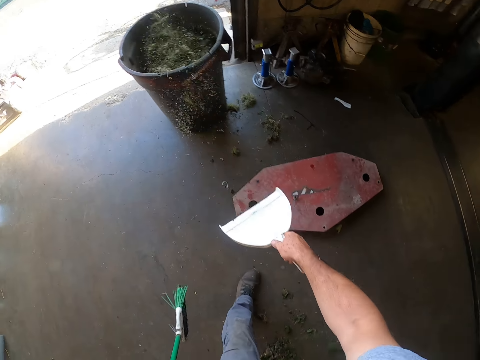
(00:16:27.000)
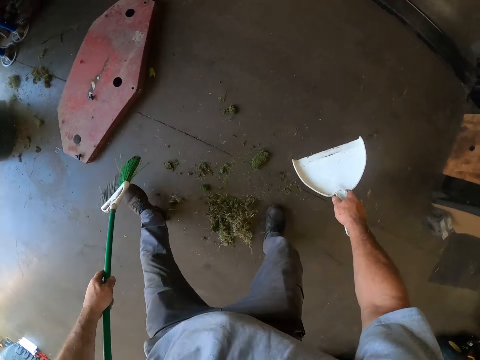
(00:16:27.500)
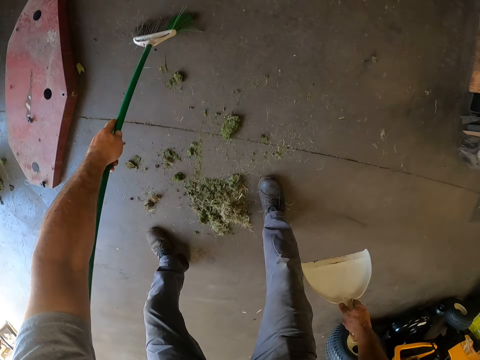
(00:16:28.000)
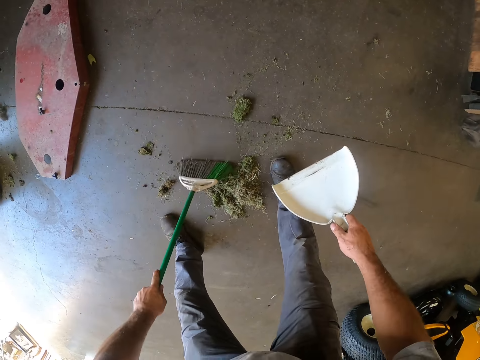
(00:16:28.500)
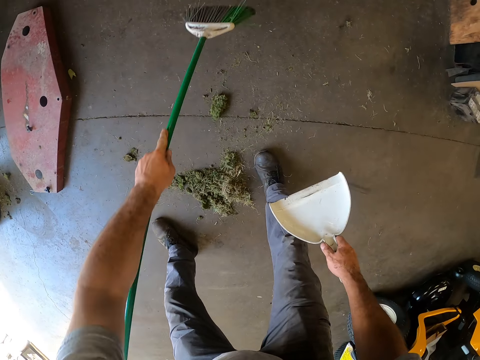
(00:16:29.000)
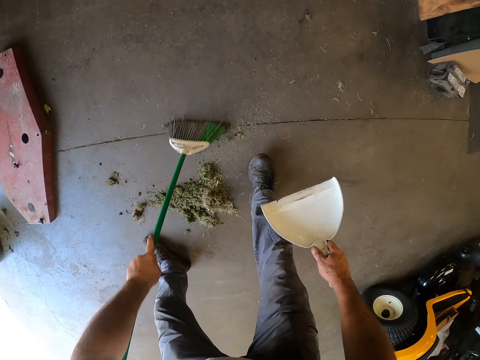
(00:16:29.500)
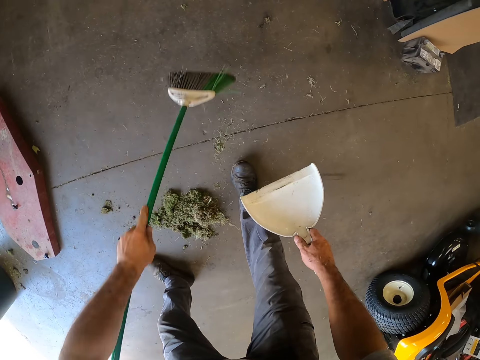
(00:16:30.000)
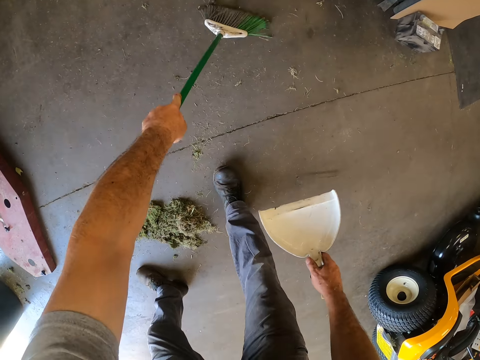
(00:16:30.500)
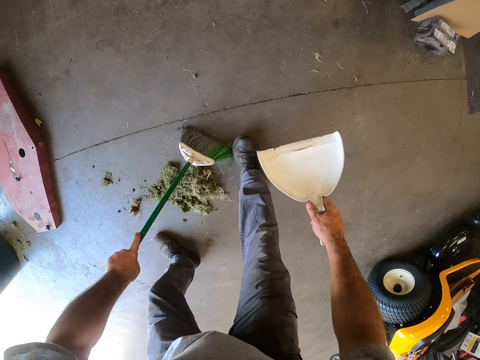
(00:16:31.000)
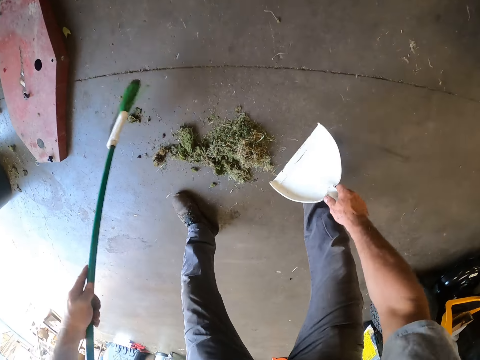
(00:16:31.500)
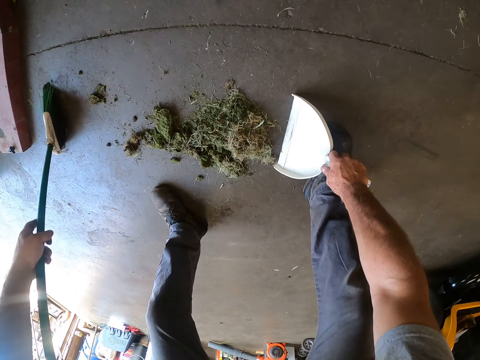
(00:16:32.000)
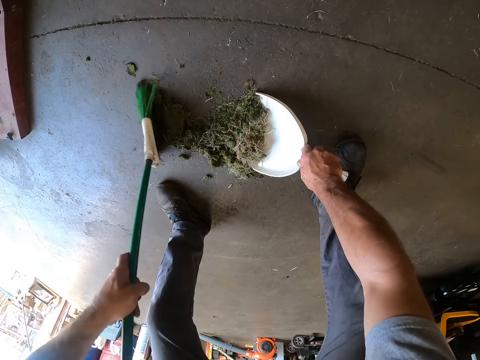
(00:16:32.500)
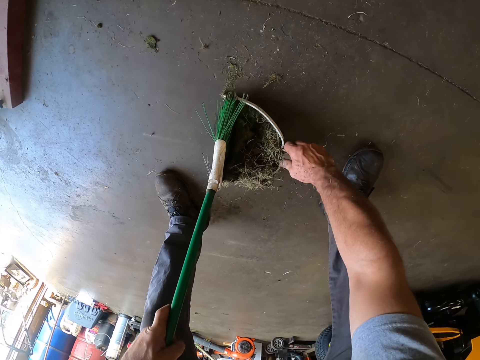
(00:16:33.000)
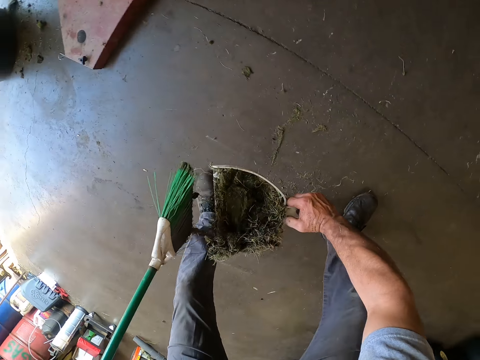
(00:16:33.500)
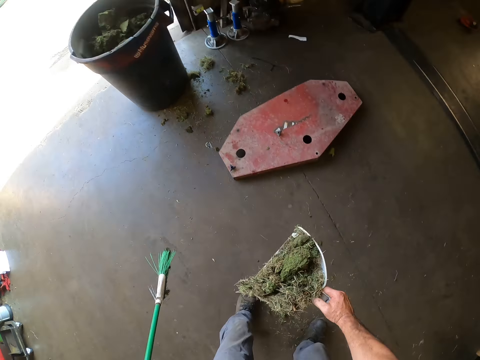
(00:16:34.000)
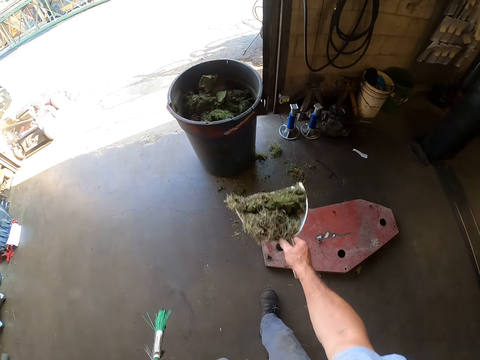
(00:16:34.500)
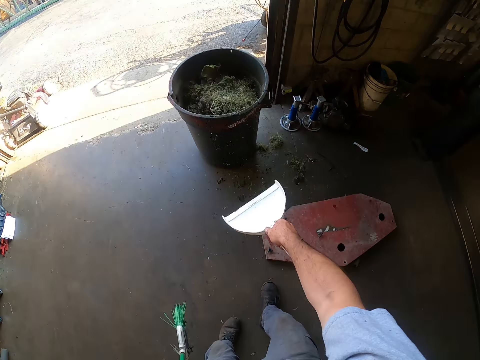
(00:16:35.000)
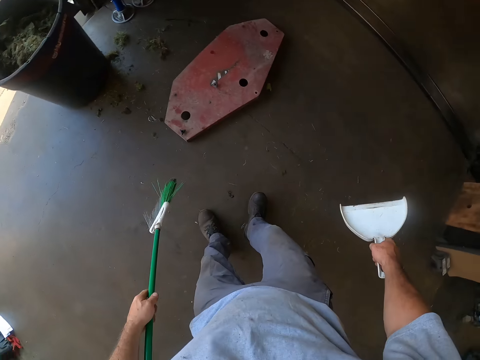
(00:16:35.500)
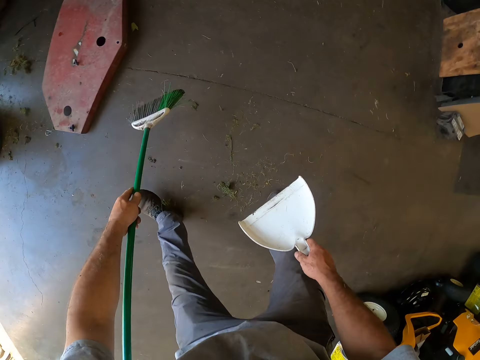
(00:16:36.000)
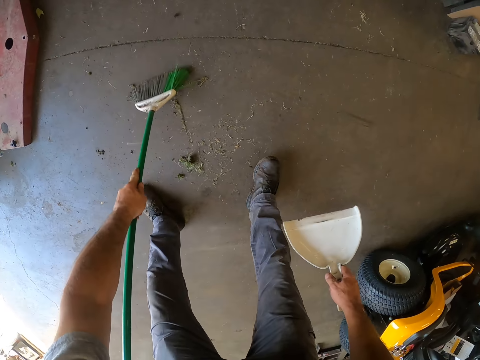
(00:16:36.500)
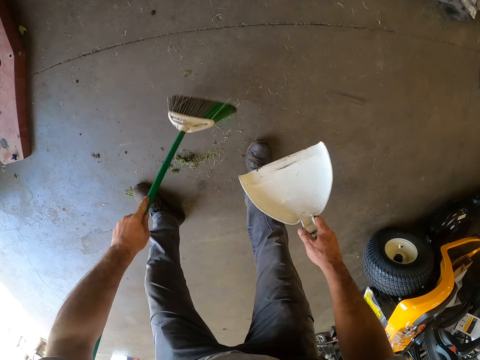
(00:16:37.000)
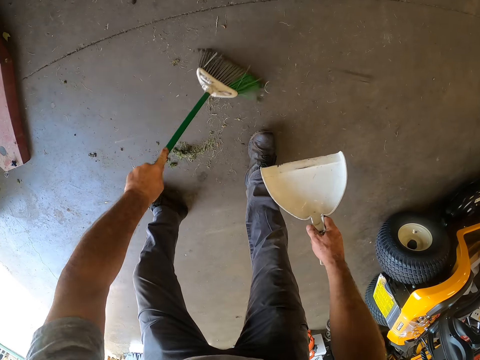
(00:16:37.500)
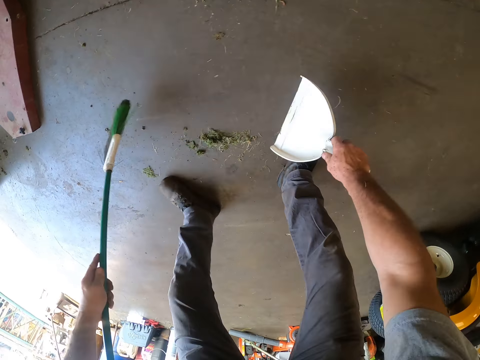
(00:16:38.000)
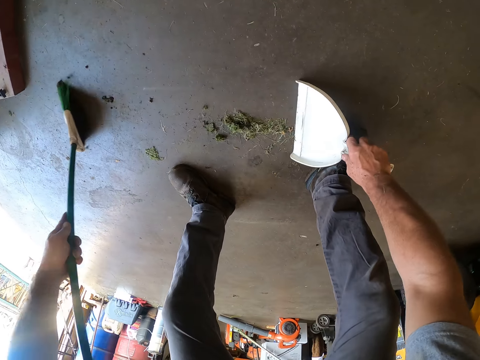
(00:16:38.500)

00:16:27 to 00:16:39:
The camera wearer throws the dirt in the packer into the trash can. They sweep the floor with the broom. They collect dry grass with a plastic spade or packer. They throw the dirt in the packer into the trash can. They sweep dirt on the floor to the packer.

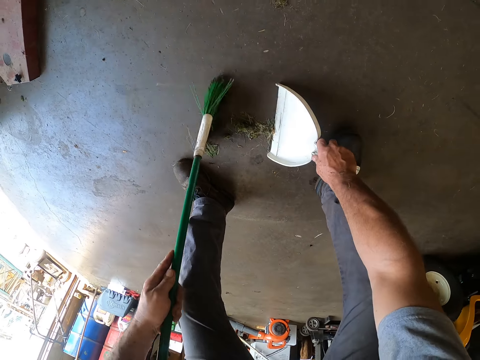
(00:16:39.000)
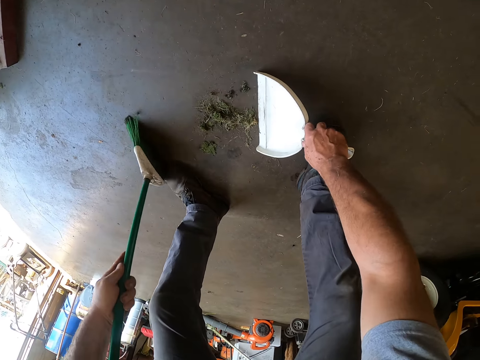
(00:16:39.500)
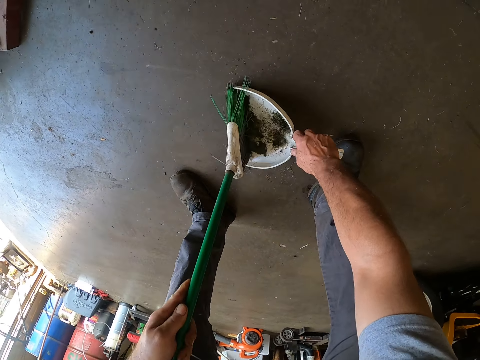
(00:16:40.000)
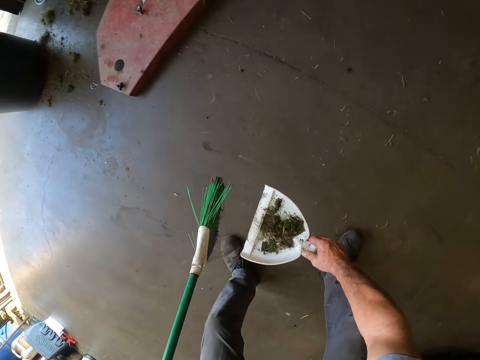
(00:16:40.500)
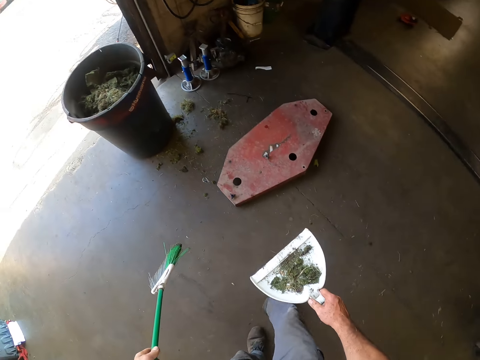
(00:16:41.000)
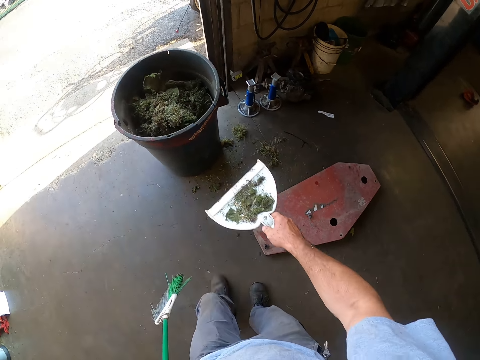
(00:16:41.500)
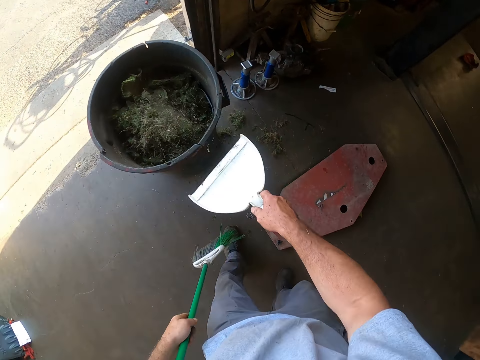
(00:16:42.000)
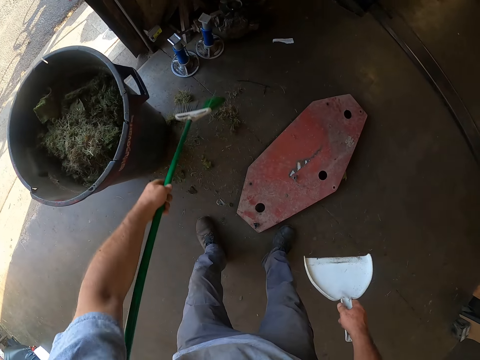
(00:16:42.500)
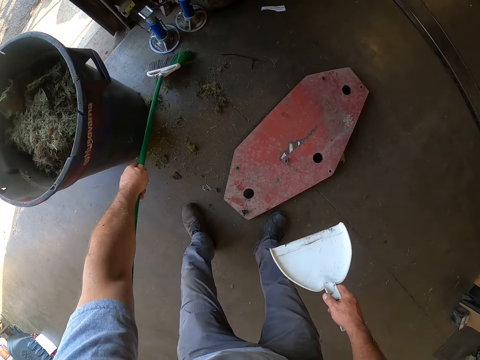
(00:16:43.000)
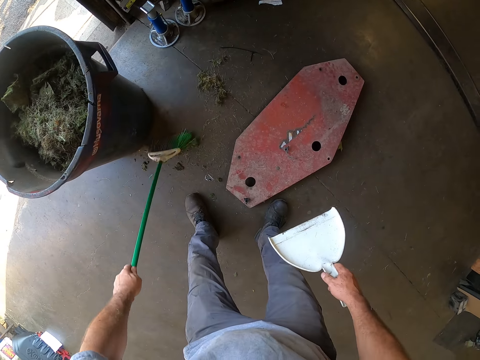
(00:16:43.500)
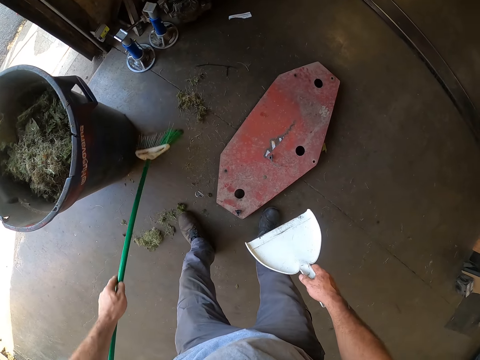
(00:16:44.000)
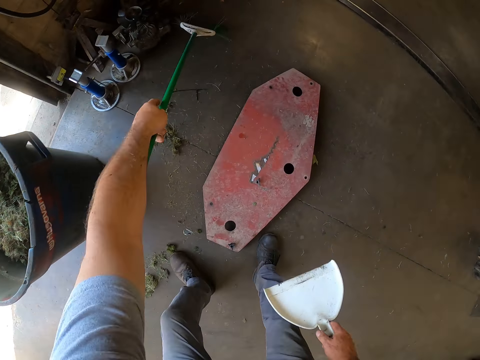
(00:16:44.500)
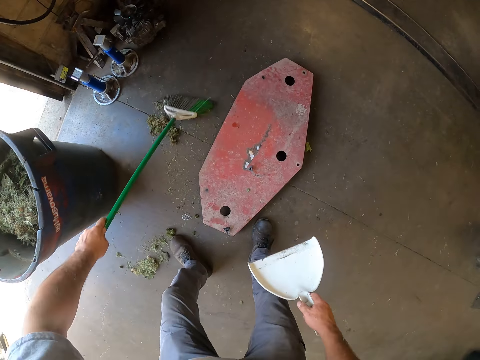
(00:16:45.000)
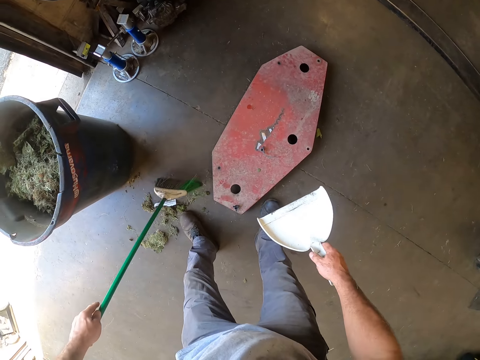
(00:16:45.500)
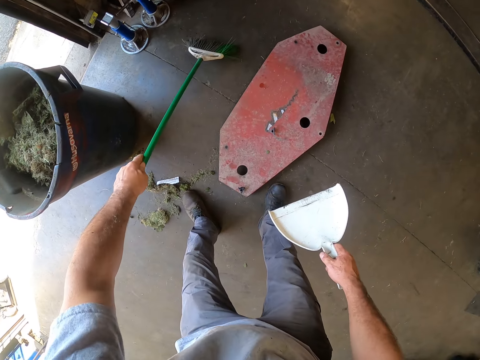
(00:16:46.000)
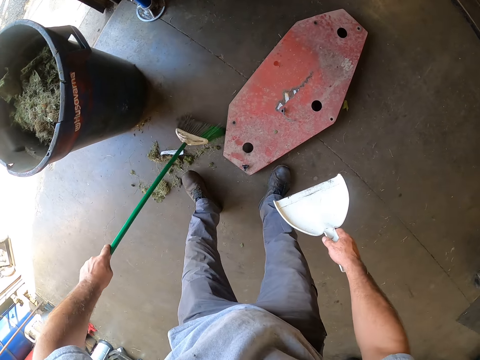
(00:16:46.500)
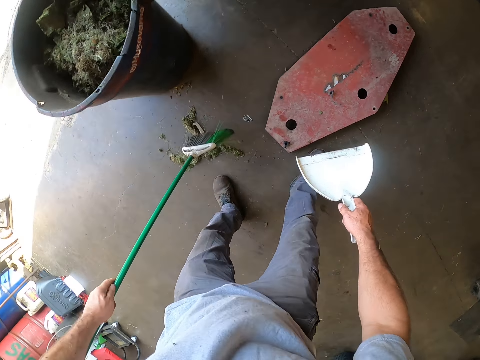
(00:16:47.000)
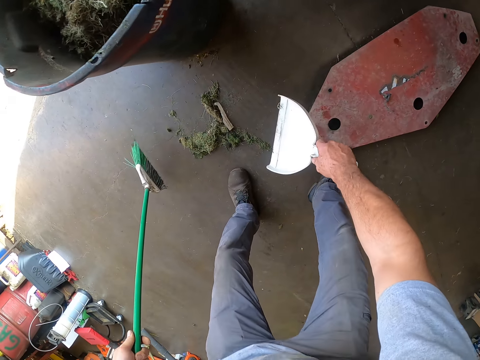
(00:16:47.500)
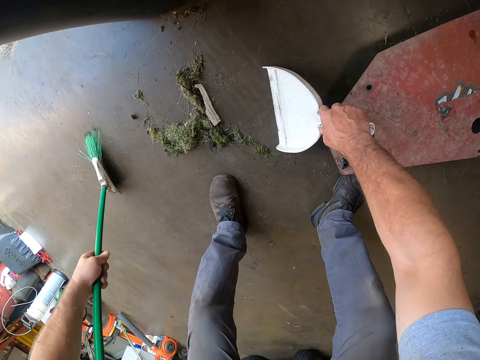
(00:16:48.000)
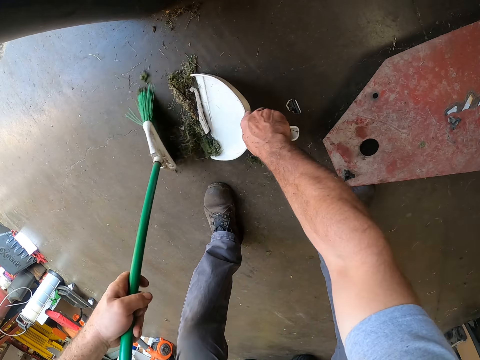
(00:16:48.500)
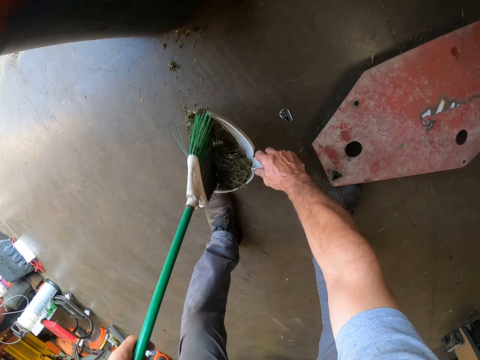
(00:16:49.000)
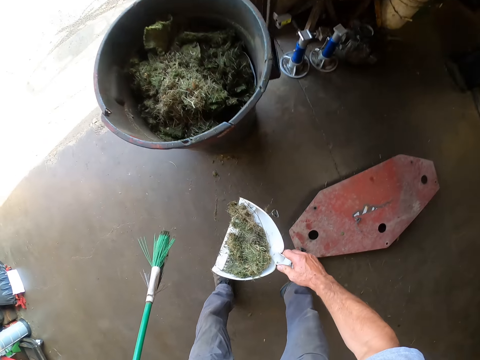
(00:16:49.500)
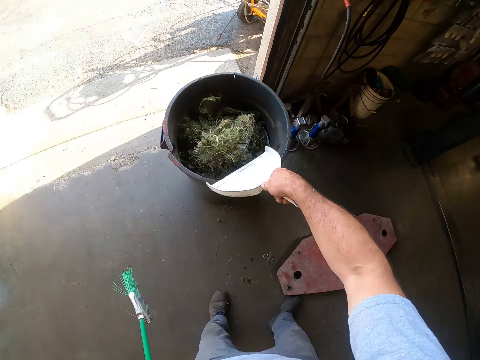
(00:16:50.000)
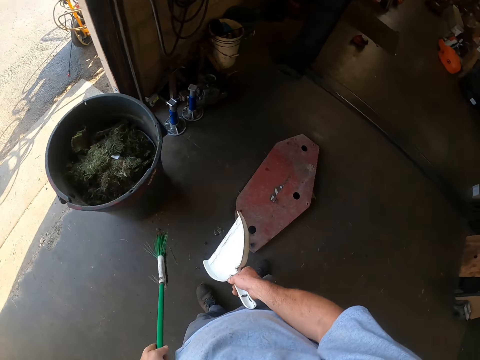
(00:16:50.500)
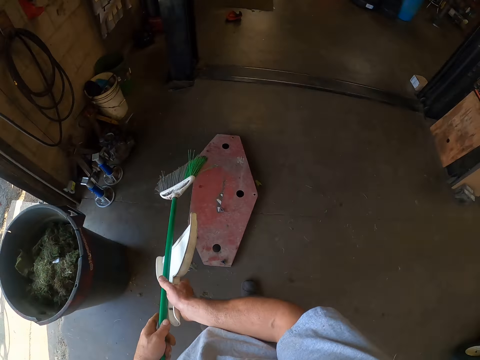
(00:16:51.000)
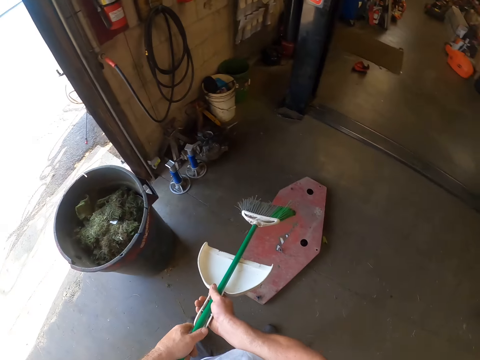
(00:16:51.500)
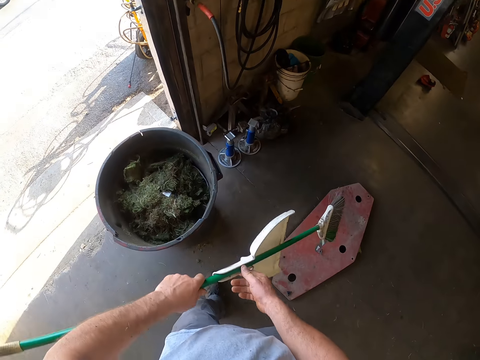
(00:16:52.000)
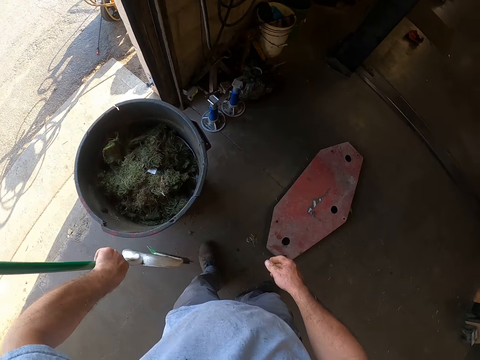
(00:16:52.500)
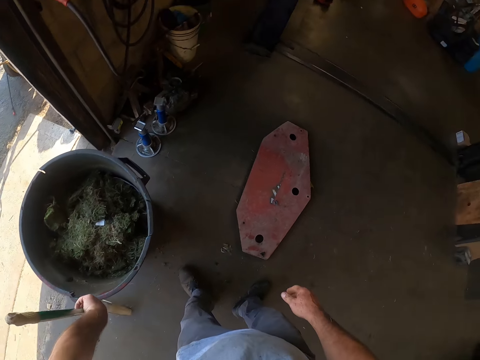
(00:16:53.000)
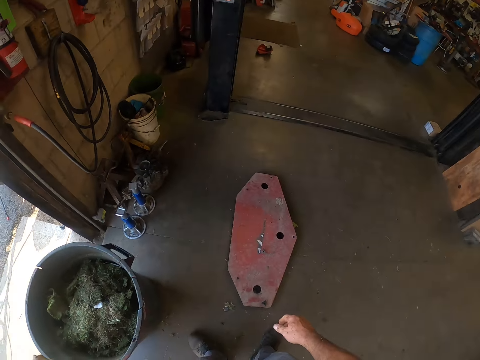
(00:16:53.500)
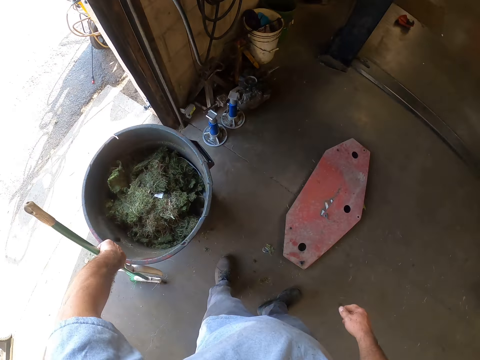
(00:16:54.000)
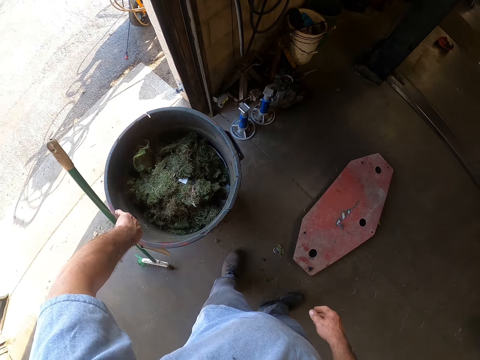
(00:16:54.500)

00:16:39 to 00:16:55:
The camera wearer collects dry grass with a plastic spade. They pour the dirt into the trash can. They sweep the floor with the broom. They sweep dirt into the spade or packer. They pour the dirt into the trash can. They pass the spade to the right hand, fix the spade to the floor brush, and rest the broom on the trash can.
